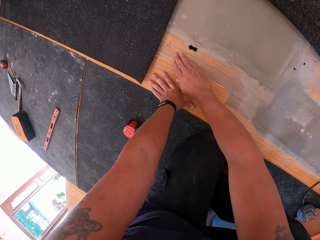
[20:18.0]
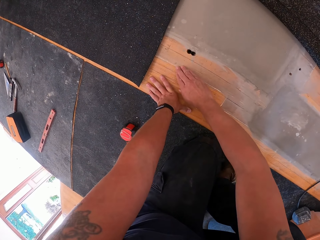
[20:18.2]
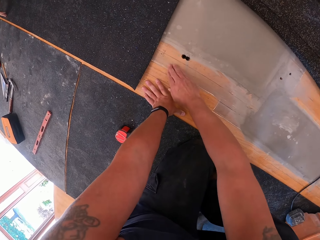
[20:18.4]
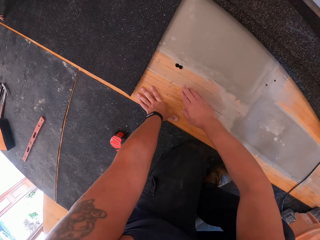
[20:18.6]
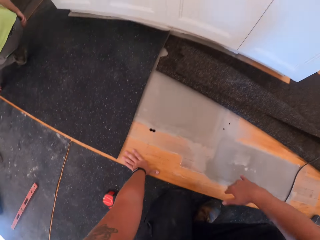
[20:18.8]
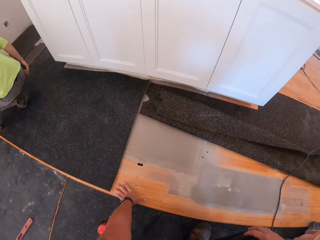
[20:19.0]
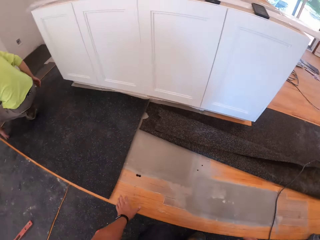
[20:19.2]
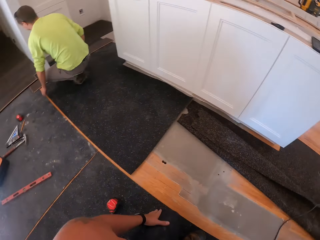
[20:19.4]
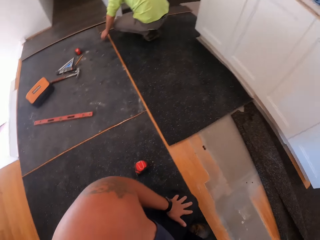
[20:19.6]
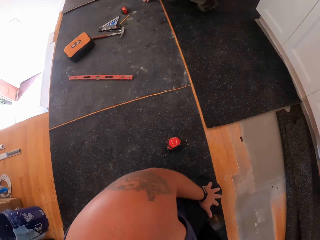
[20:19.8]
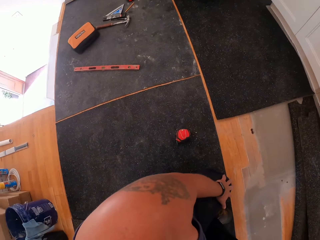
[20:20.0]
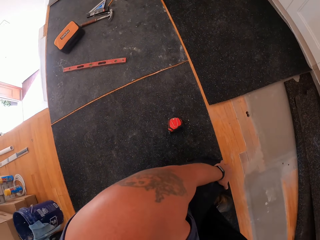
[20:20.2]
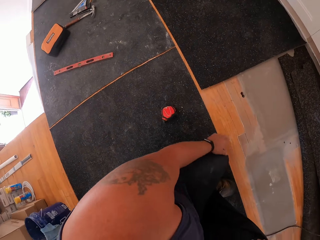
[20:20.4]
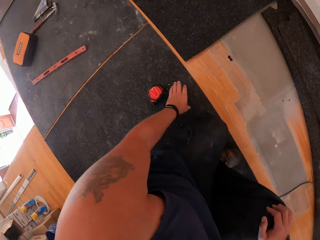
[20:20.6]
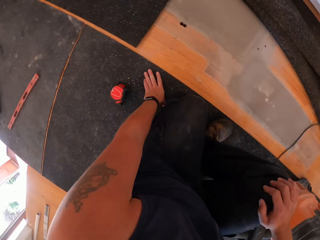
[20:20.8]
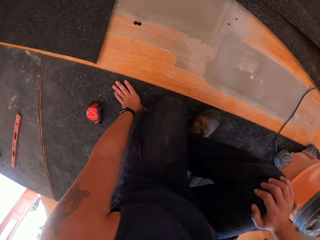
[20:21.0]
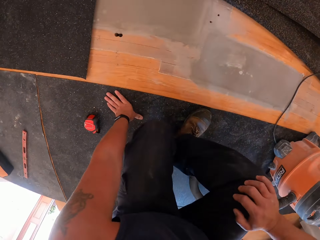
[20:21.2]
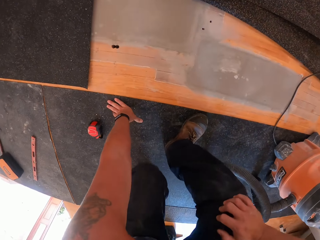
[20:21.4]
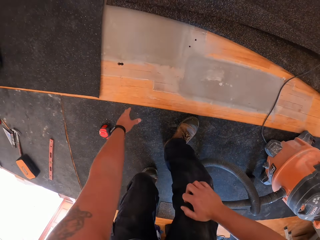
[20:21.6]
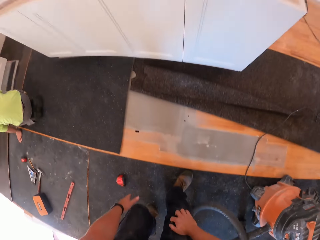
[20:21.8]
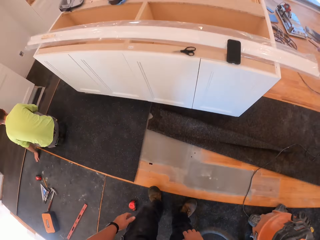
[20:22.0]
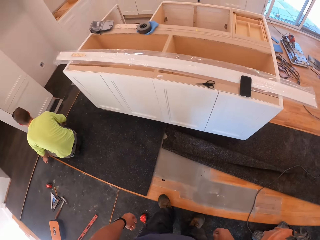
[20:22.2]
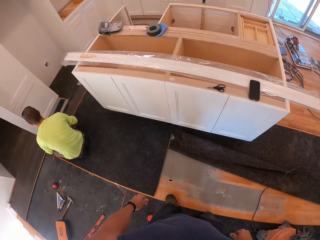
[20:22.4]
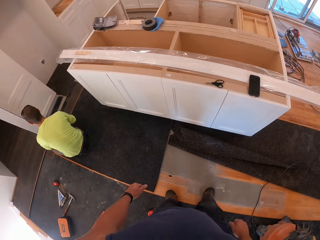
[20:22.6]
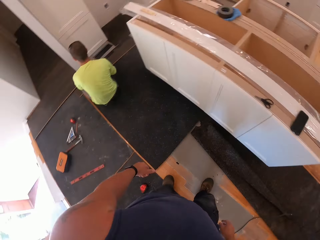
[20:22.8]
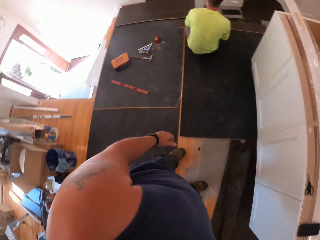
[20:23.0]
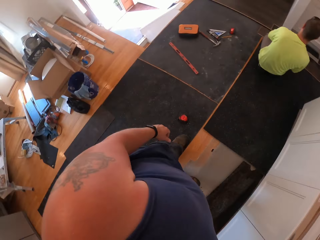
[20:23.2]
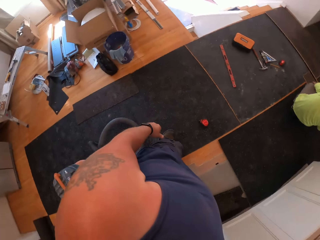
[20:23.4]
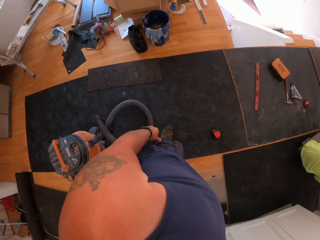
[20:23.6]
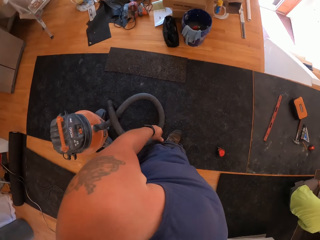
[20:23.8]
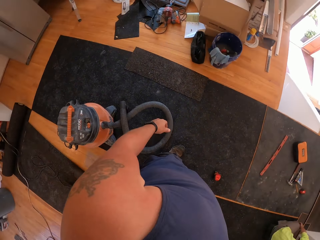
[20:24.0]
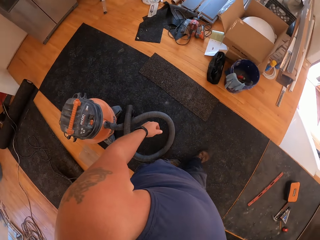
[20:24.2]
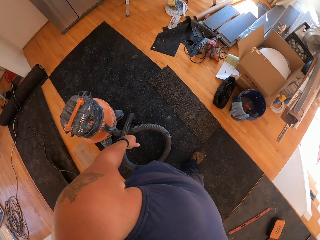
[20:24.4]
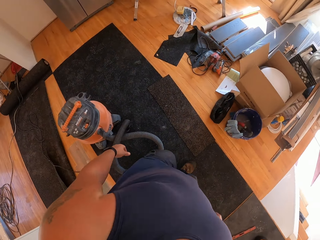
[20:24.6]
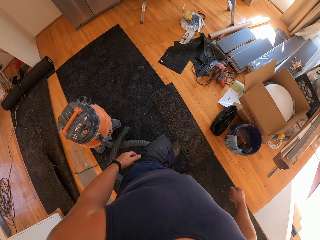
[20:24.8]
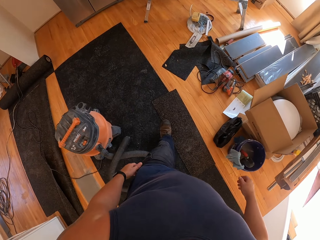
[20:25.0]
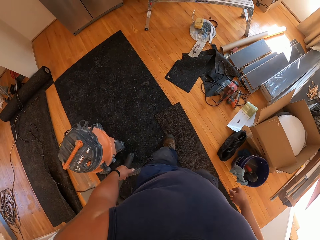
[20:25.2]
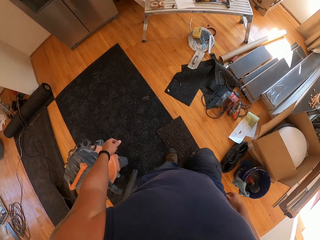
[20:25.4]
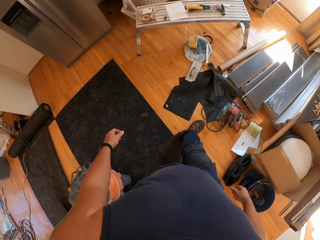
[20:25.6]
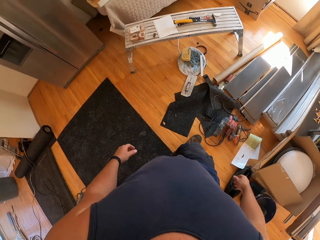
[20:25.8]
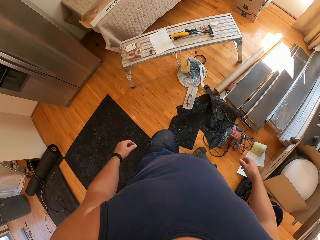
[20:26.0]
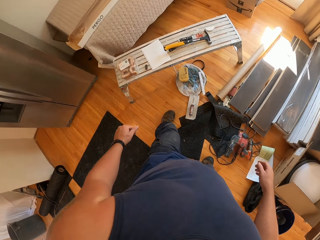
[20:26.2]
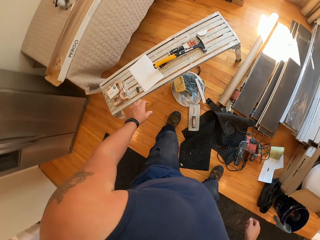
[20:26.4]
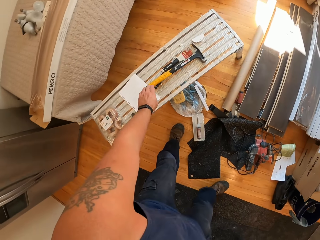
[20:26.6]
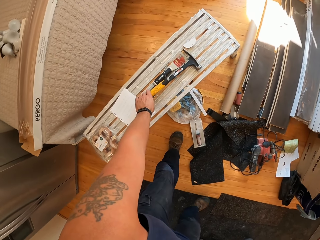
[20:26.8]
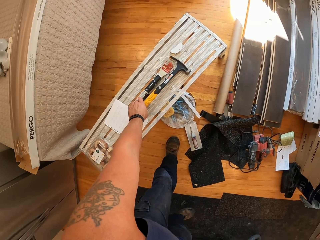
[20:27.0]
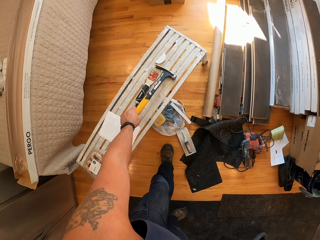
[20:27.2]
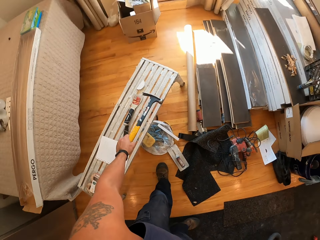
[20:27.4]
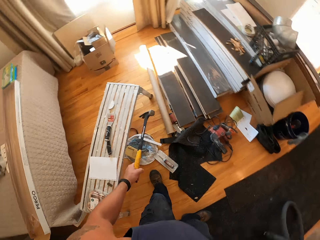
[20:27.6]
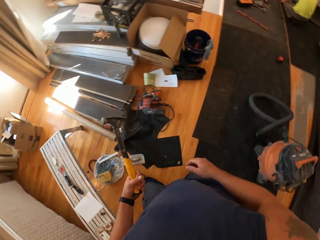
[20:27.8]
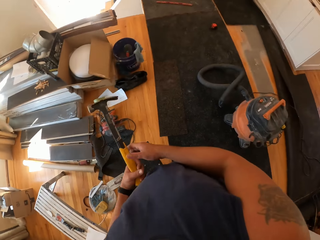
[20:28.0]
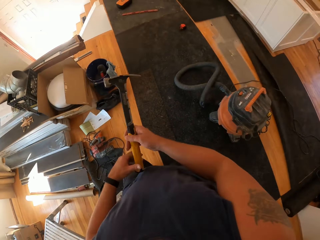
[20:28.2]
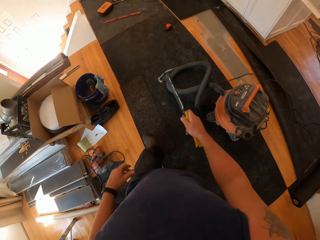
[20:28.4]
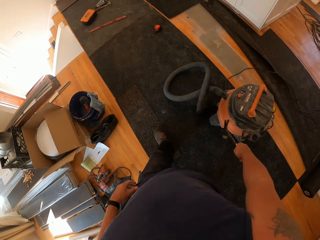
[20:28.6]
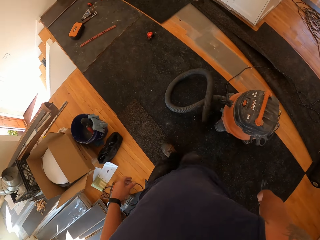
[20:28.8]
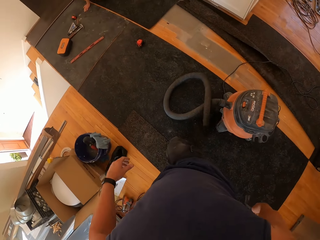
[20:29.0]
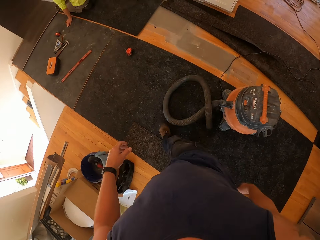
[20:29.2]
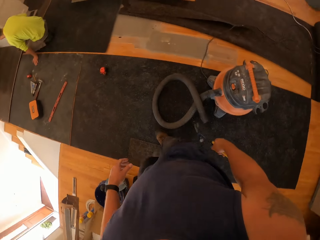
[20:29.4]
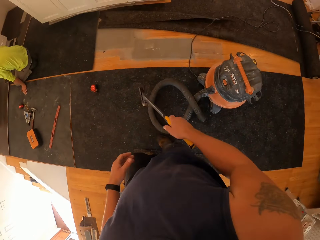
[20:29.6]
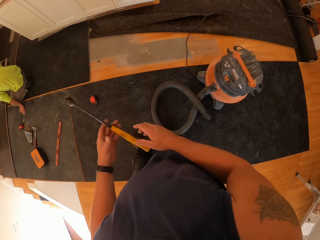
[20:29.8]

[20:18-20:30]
The man squats on the floor. The camera wearer stands up, walks around the room and walks to the work bench. They pick the hammer from the work bench with the left hand. They walk around the room. They pass the hammer to the right hand.

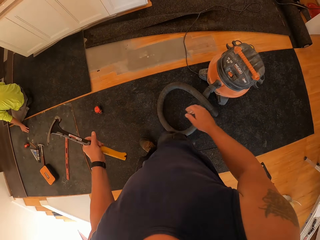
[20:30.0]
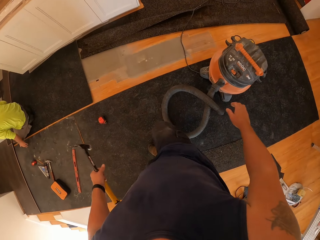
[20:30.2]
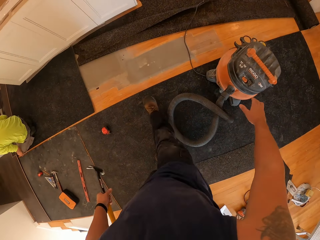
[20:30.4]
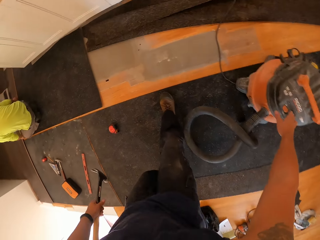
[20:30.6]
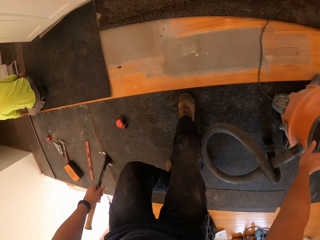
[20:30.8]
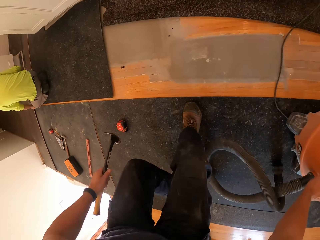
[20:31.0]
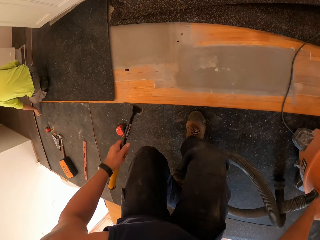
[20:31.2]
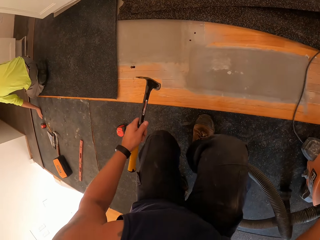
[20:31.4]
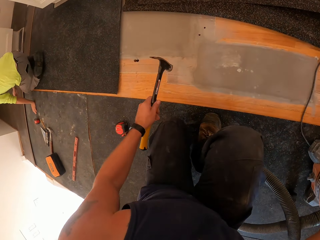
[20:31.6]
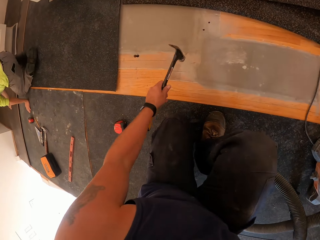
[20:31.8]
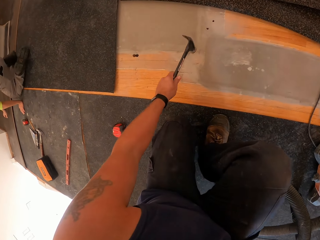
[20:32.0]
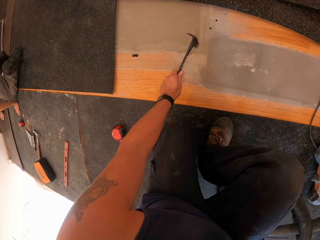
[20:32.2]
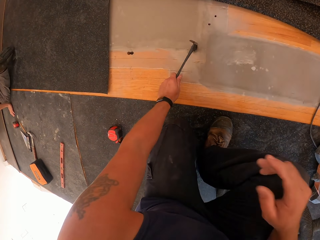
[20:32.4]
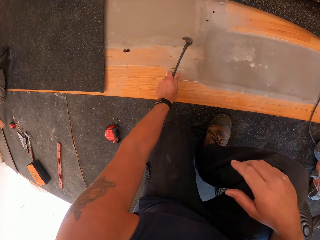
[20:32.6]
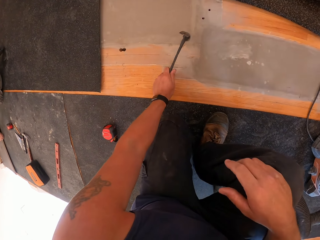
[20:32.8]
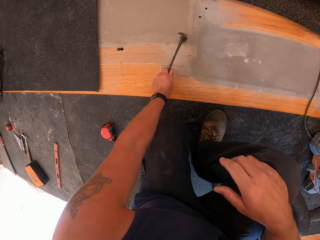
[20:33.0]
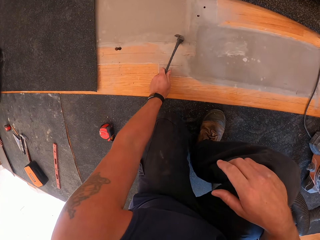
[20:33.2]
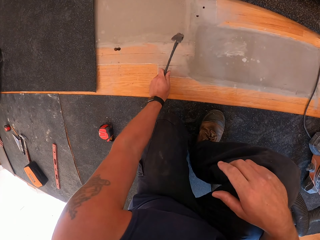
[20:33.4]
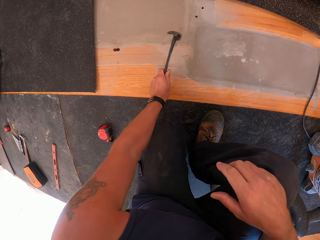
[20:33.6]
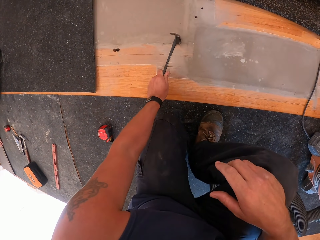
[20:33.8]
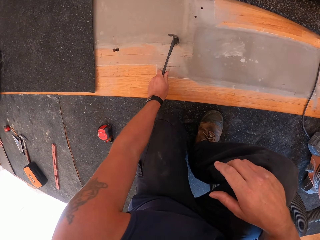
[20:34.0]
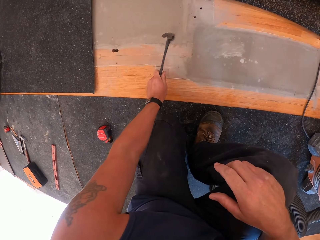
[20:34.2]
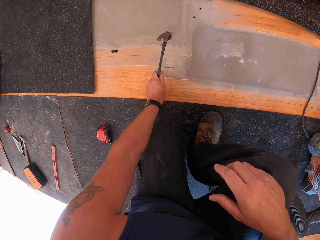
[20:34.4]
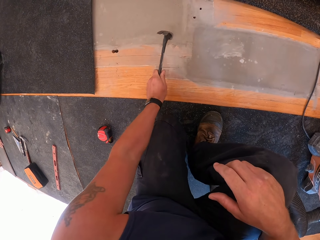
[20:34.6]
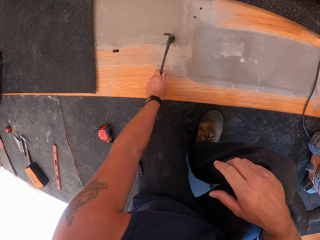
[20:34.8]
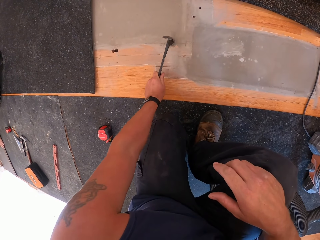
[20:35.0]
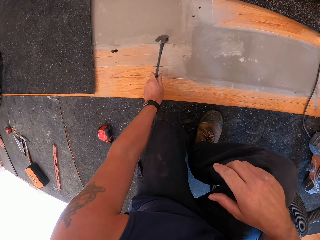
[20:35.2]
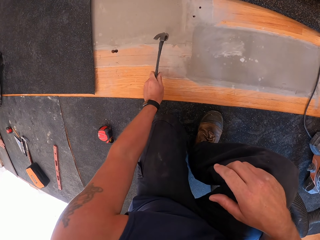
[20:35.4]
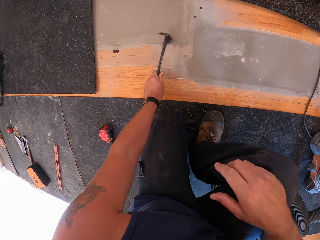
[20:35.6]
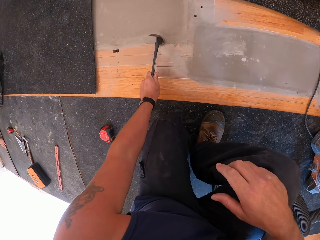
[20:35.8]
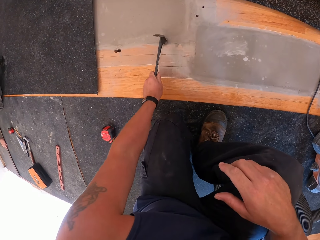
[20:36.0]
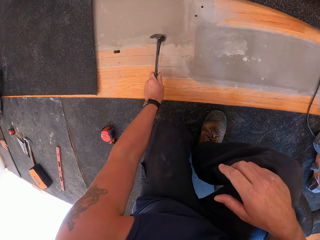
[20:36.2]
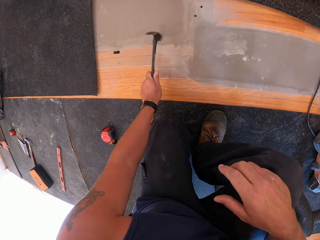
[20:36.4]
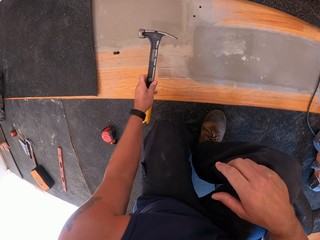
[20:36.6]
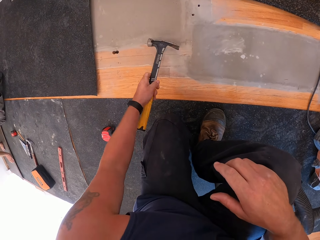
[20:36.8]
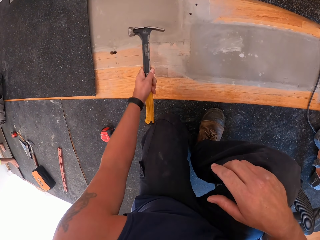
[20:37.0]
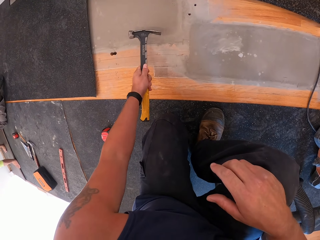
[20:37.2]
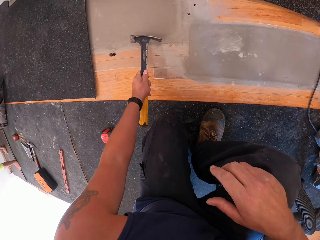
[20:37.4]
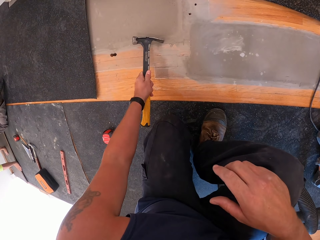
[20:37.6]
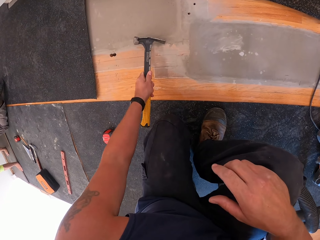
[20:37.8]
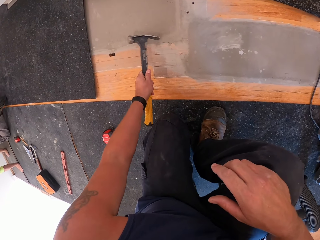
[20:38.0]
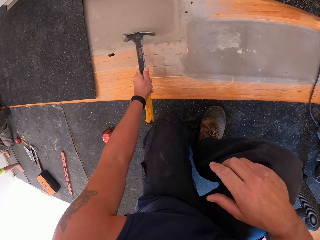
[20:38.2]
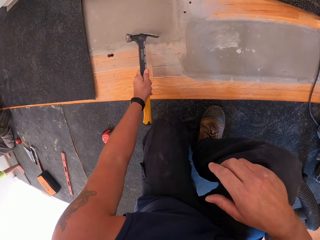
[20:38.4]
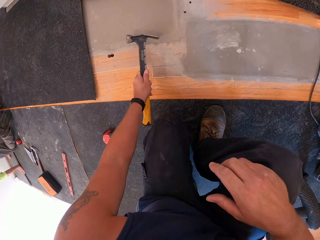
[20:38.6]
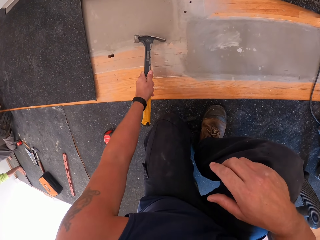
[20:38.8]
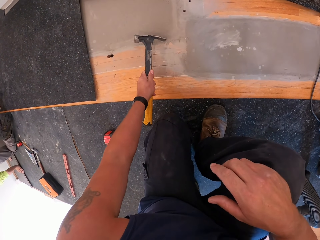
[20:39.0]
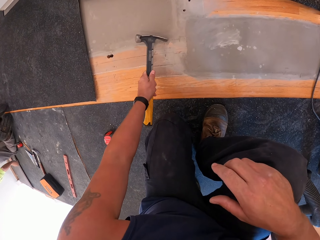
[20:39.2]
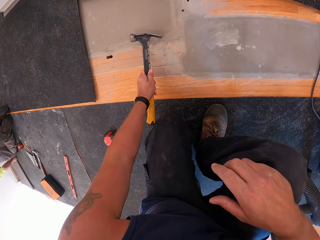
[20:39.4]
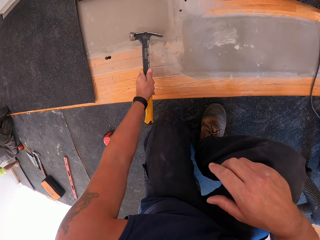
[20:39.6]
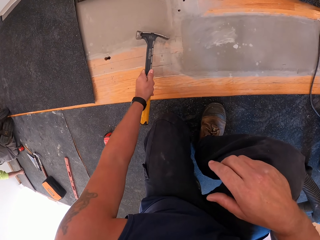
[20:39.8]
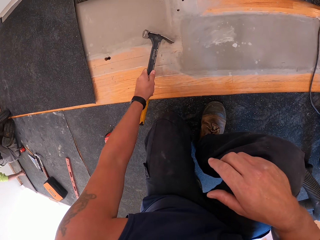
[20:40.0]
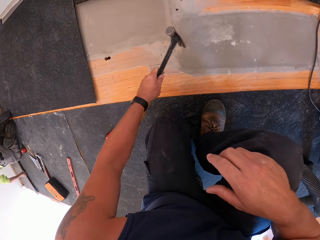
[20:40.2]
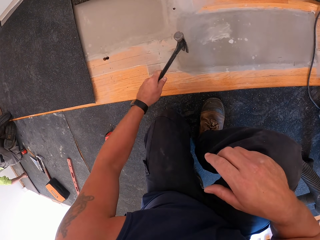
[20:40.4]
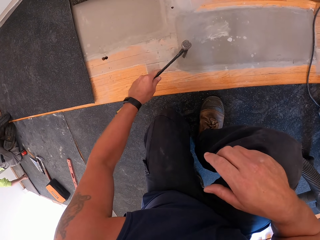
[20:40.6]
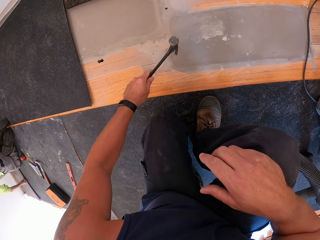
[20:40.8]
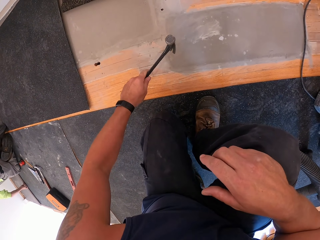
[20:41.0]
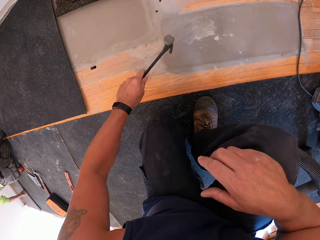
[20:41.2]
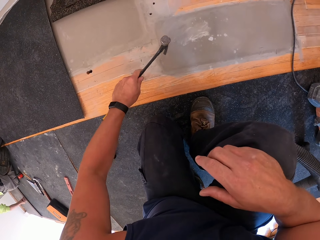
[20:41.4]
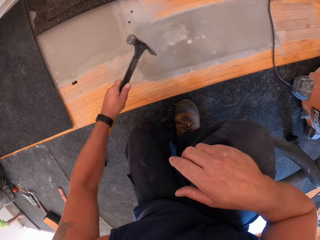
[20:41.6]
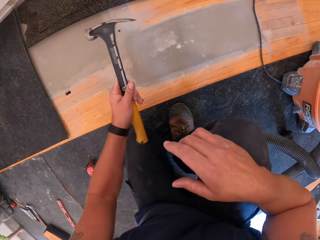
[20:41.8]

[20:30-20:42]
The camera wearer passes the hammer to the left hand. They place the right hand on the vacuum cleaner. They squat. They hit the floor board with the hammer.
